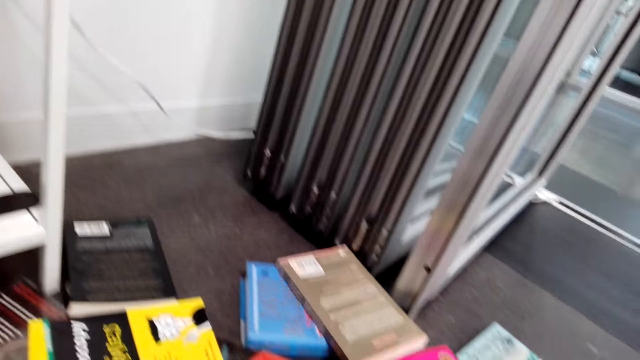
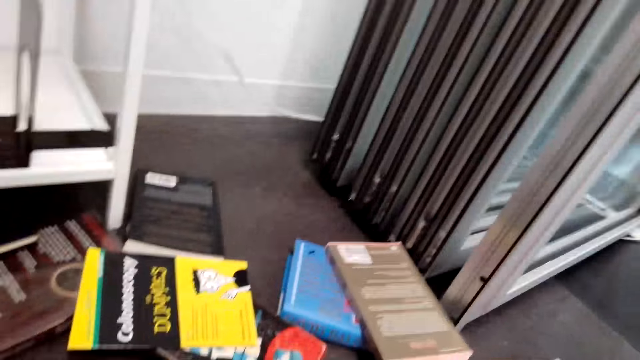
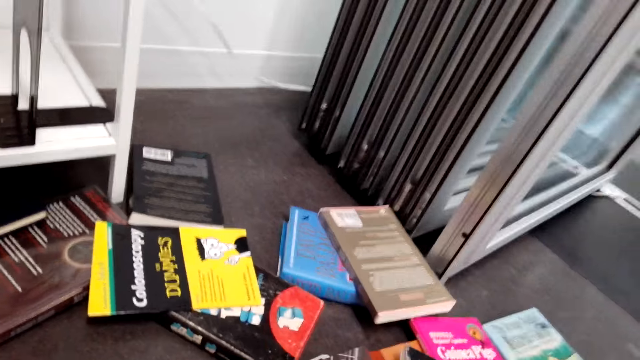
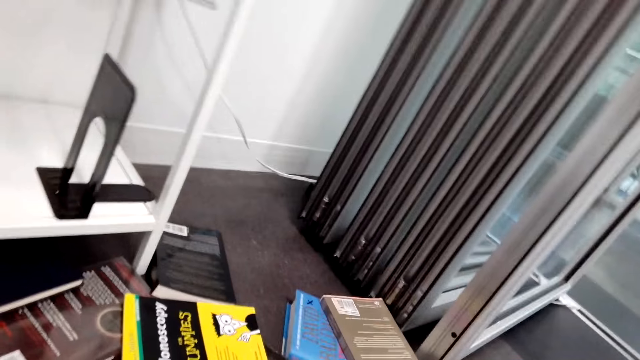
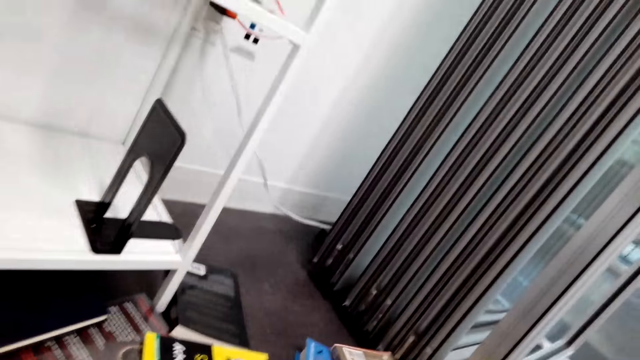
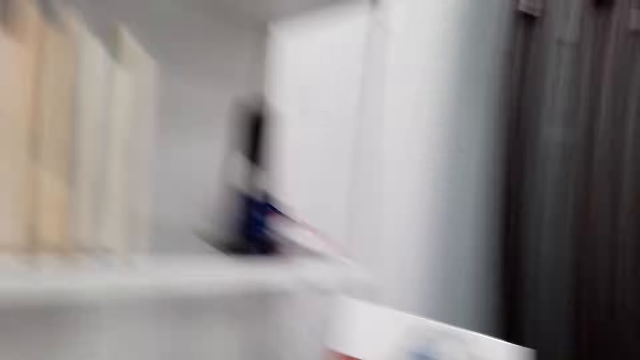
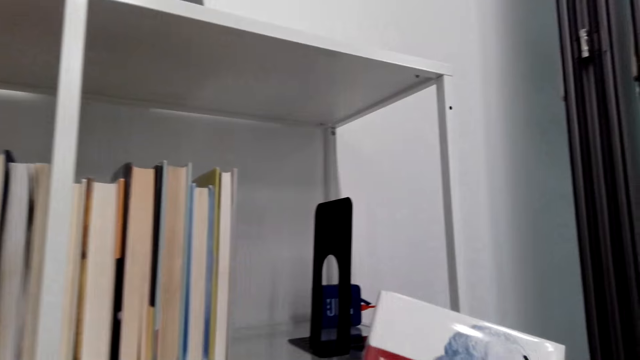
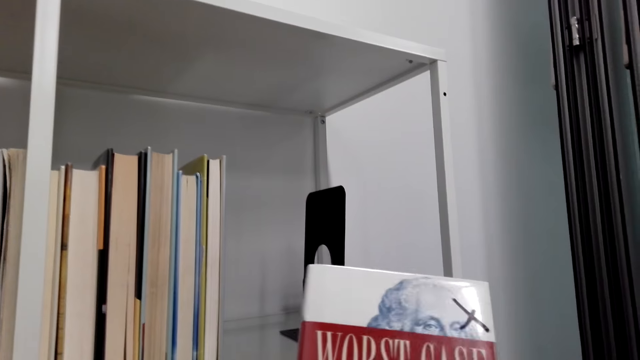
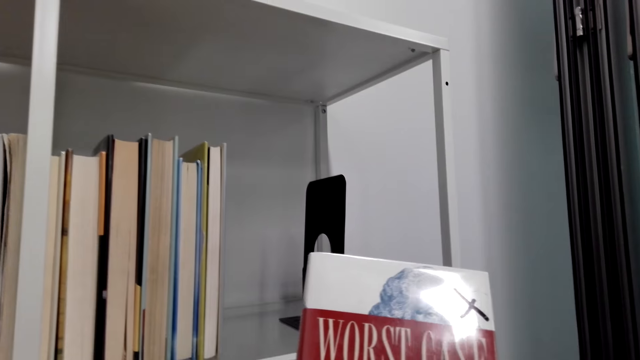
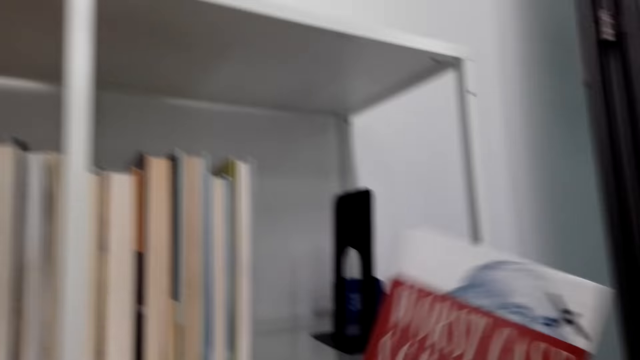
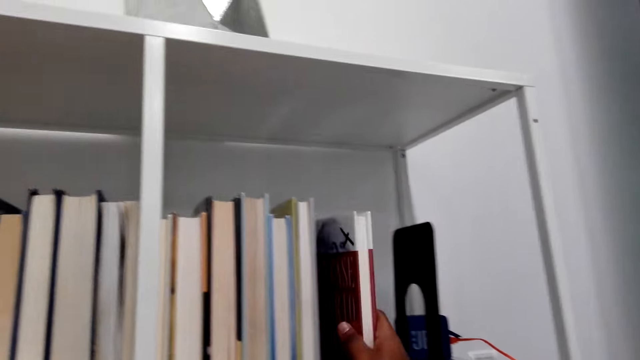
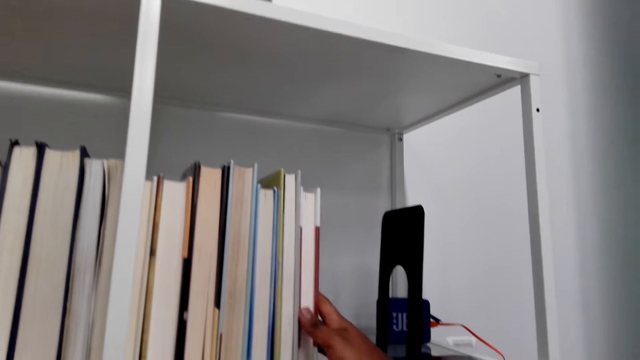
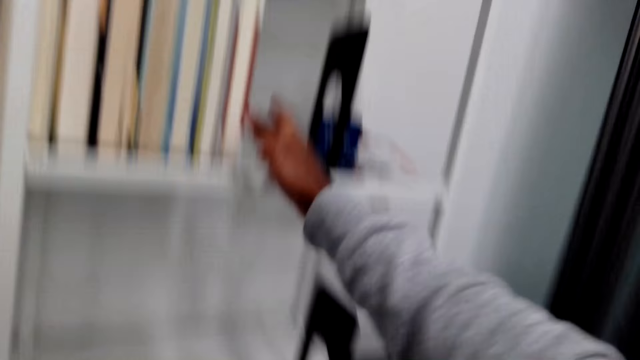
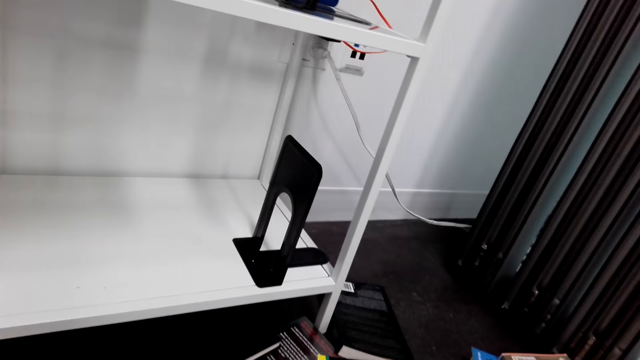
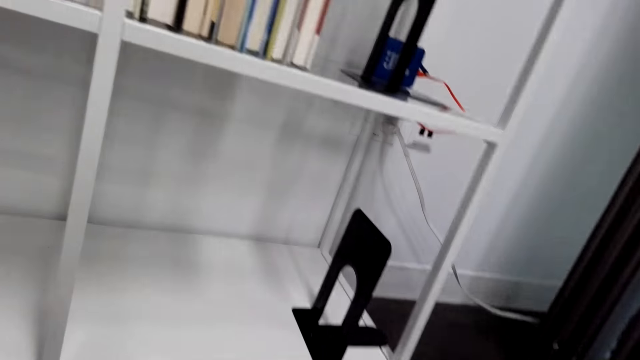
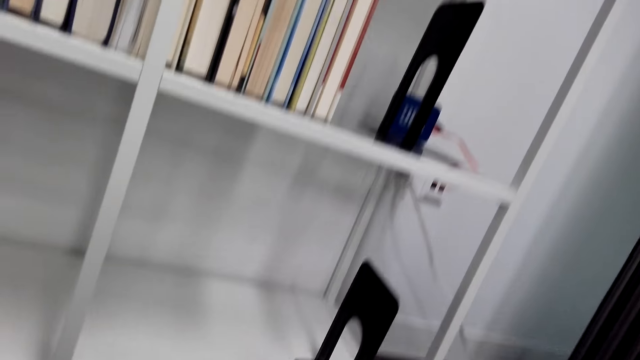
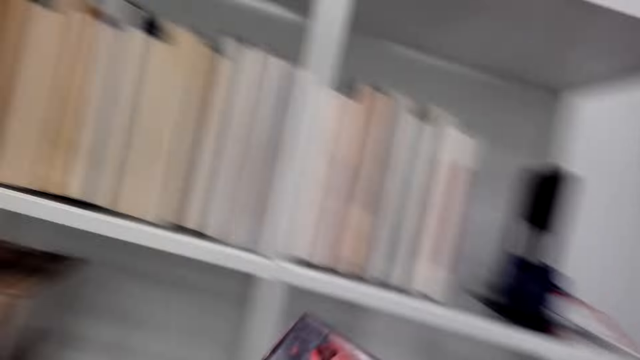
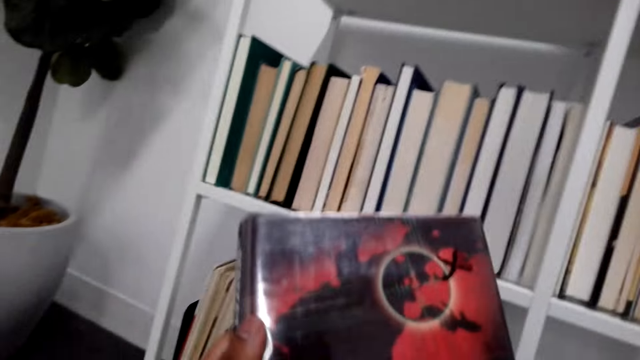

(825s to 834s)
The camera wearer looks at the novel cover page. They arrange the novels in the book cabinet. They take more novels on the floor.

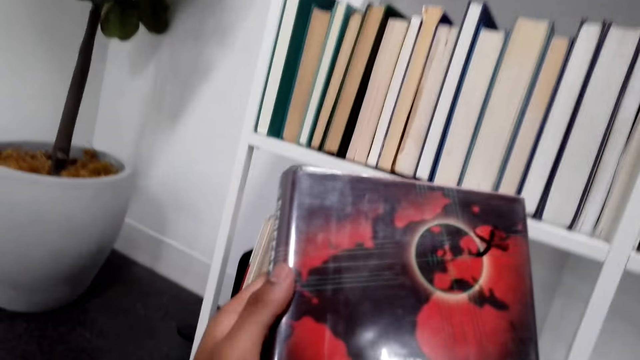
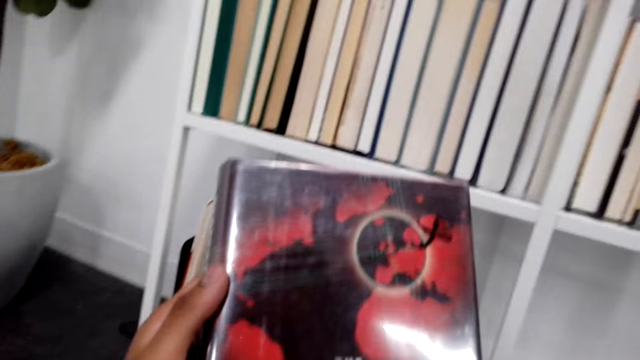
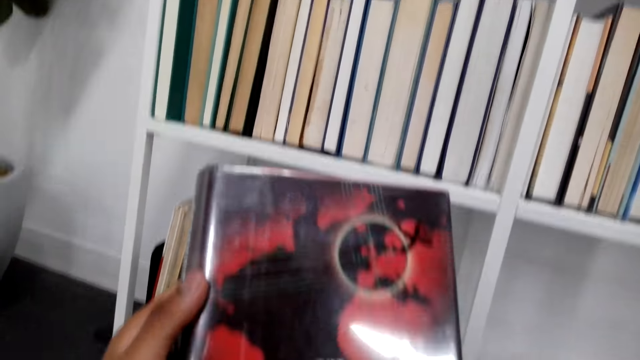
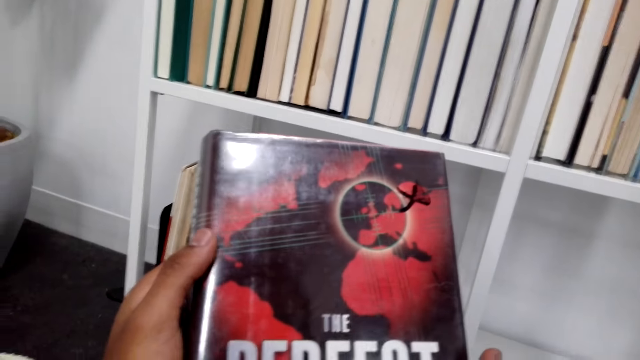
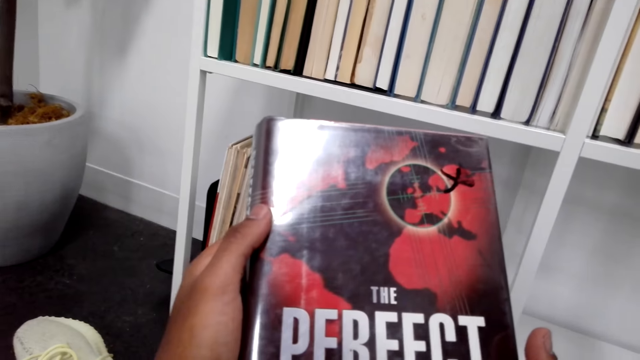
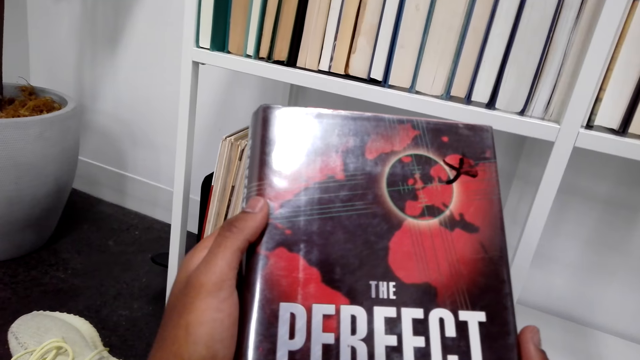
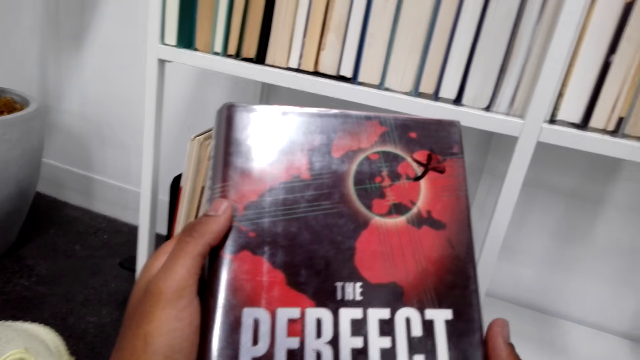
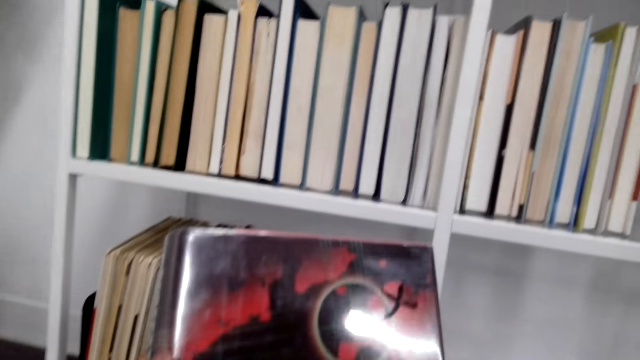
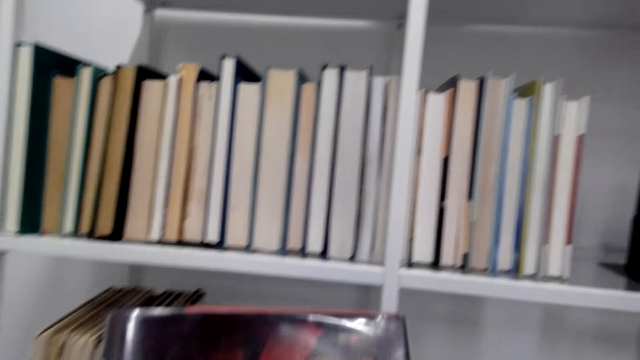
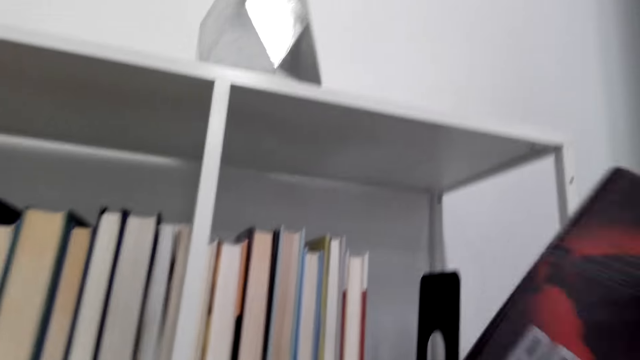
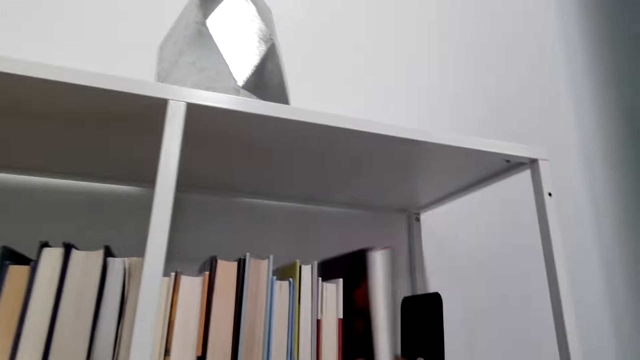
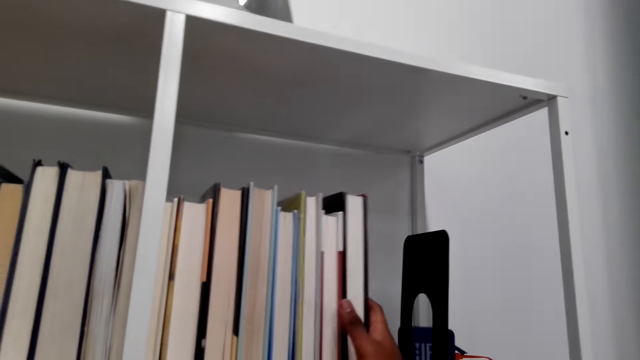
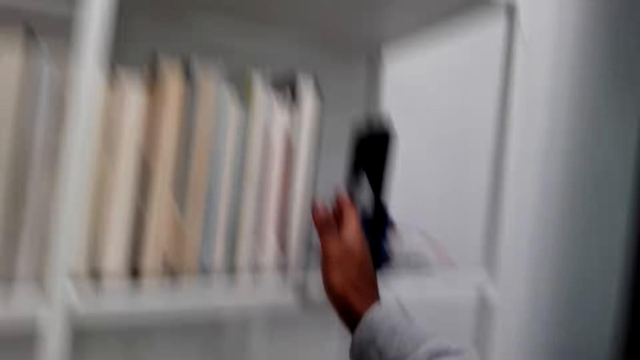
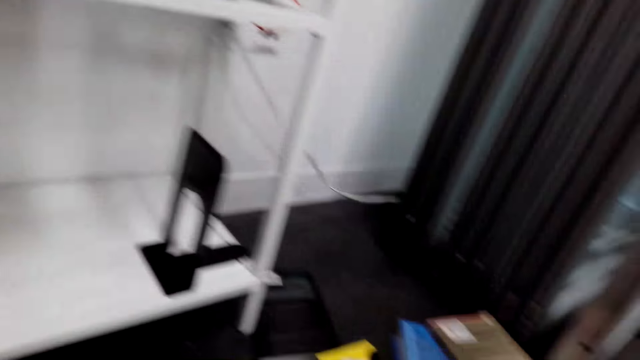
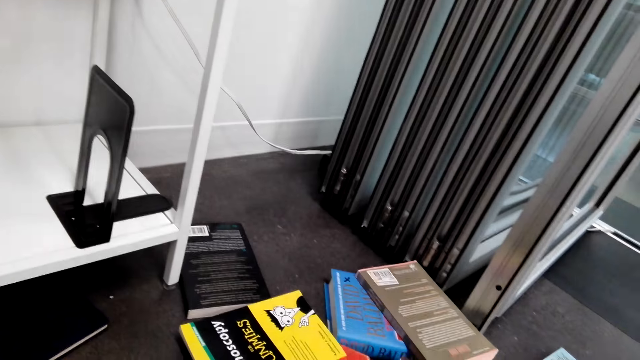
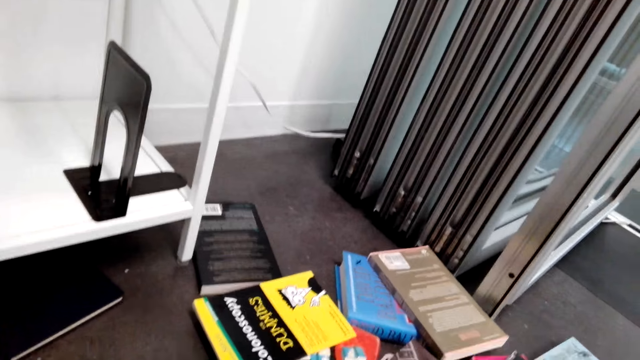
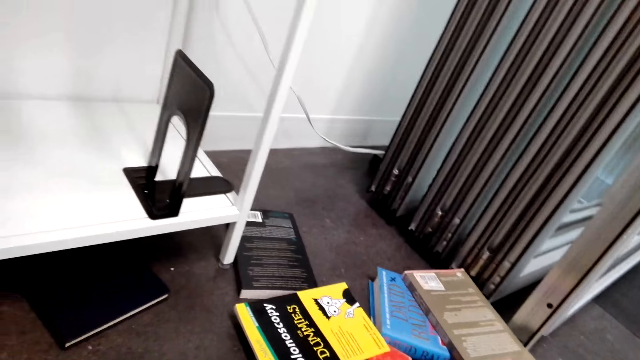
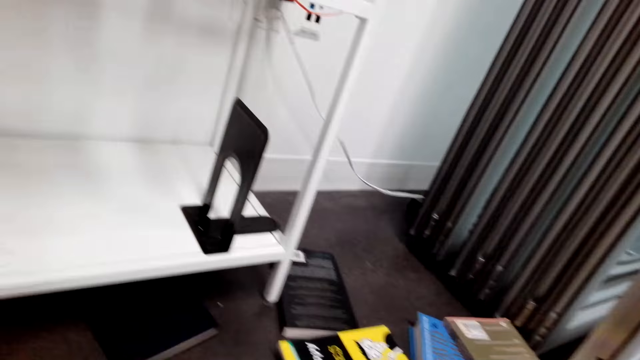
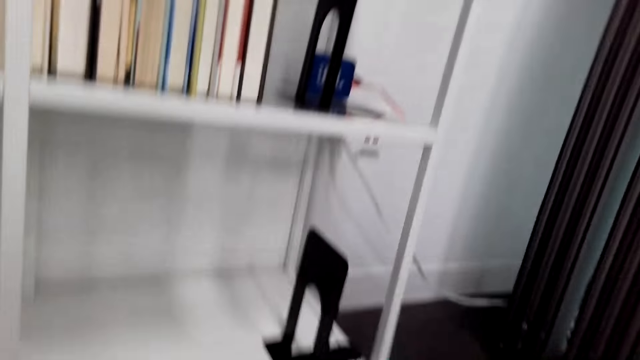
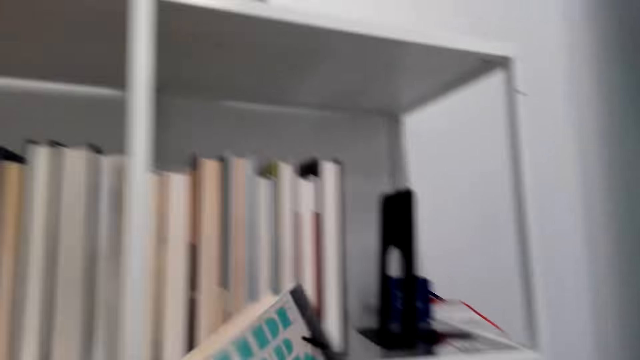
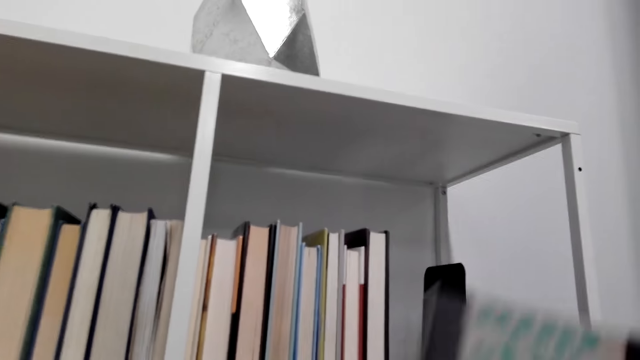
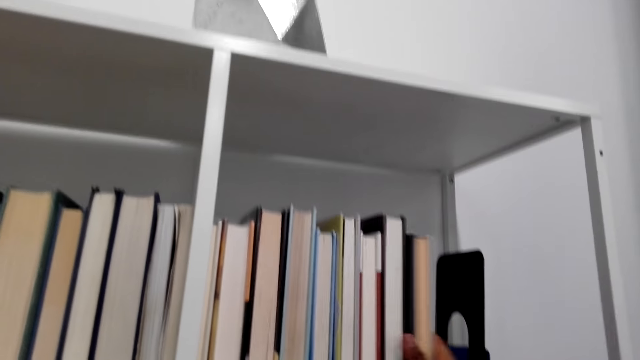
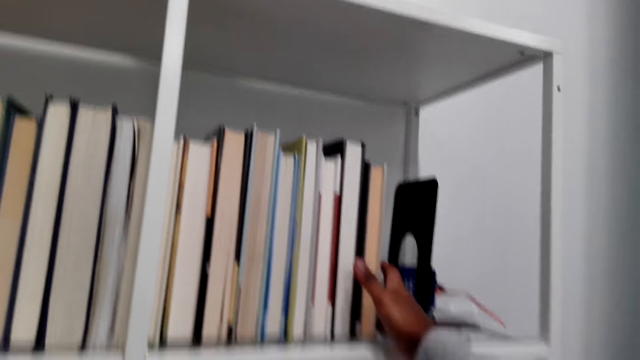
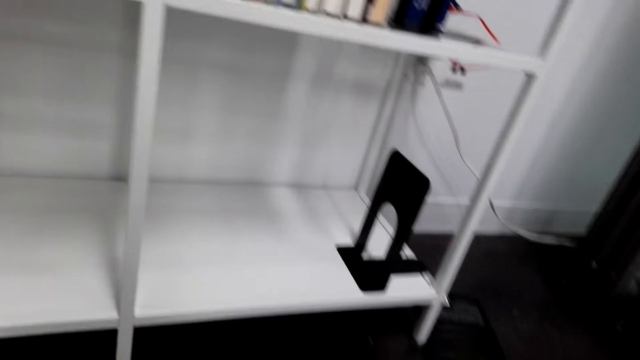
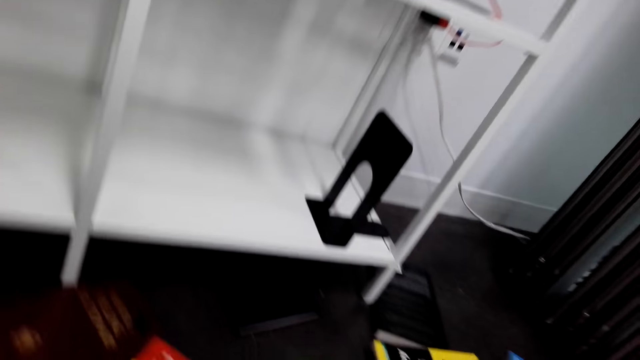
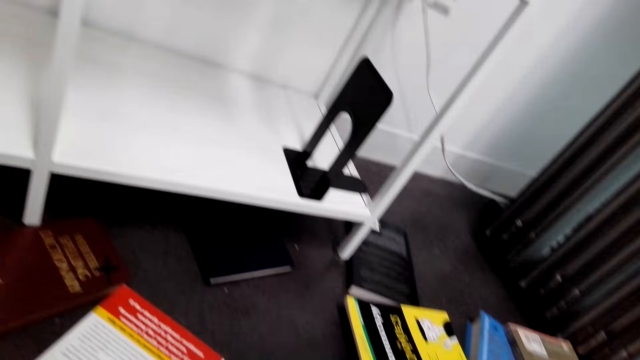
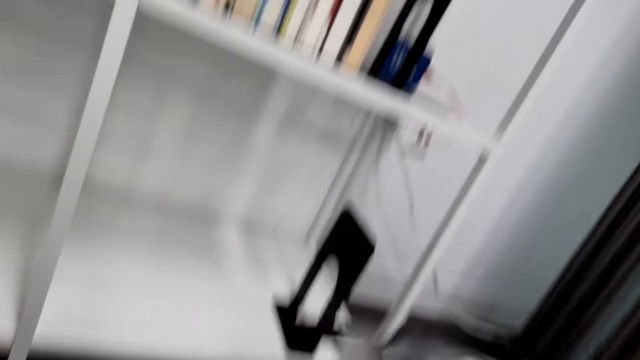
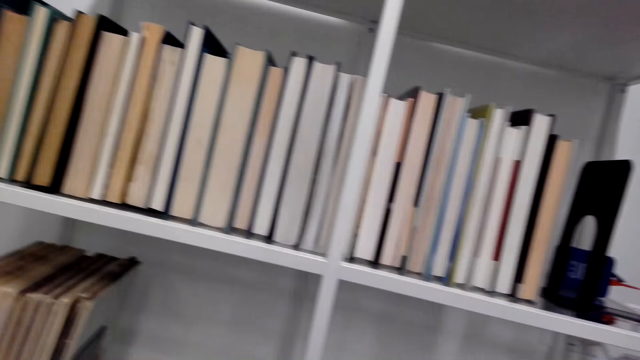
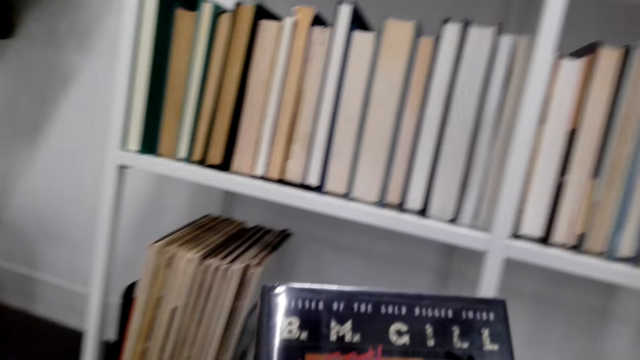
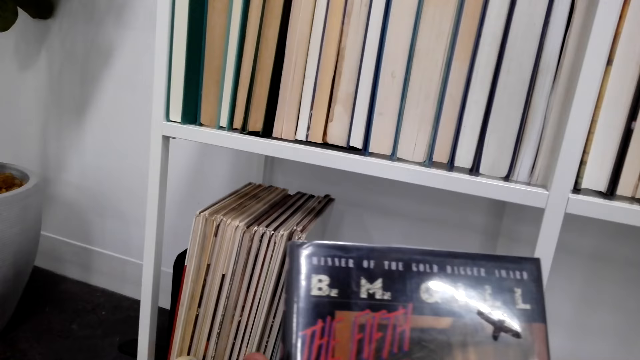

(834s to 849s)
The camera wearer looks on the novel cover page. They read the novel cover page. They arrange the novel in the novel cabinet. They turn. They pick up novels on the floor. They arrange the novel in the book cabinet. They turn. They take novels on the floor.
